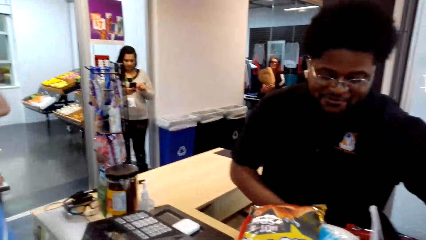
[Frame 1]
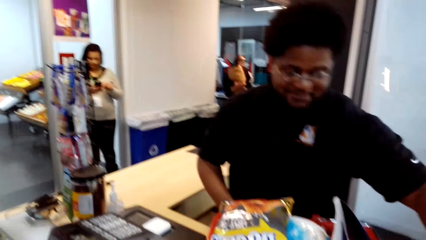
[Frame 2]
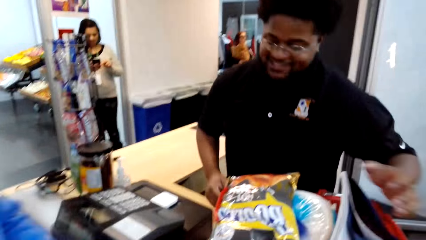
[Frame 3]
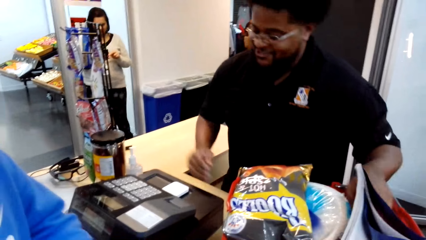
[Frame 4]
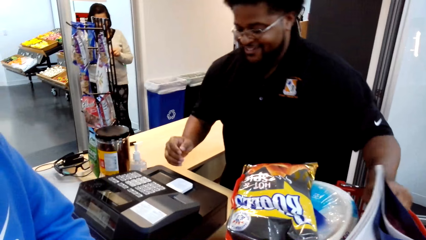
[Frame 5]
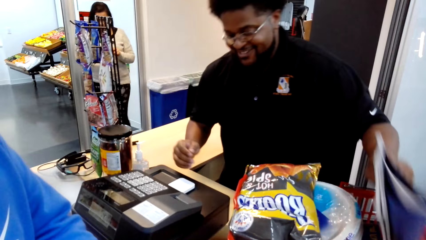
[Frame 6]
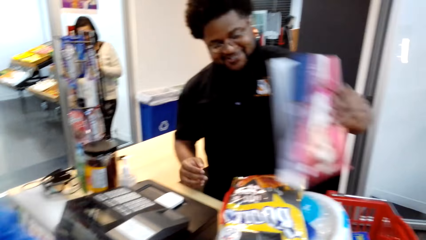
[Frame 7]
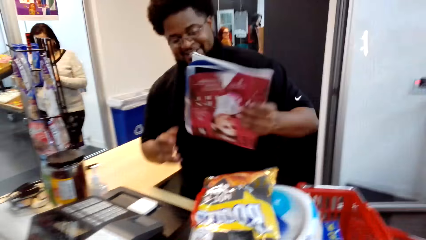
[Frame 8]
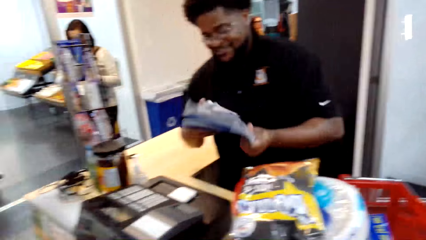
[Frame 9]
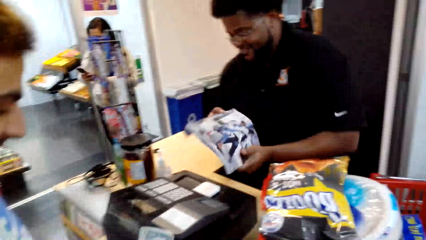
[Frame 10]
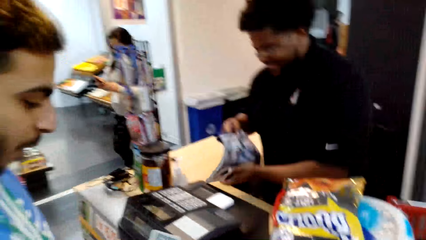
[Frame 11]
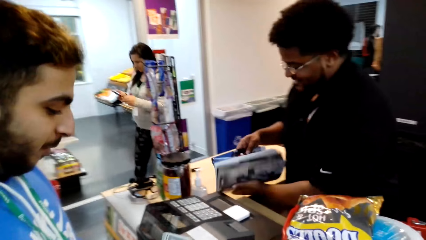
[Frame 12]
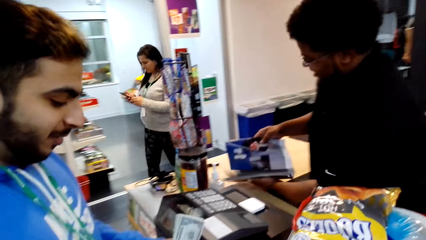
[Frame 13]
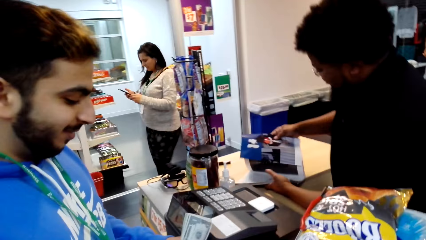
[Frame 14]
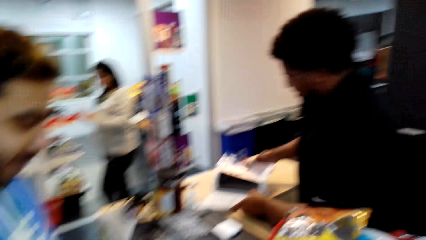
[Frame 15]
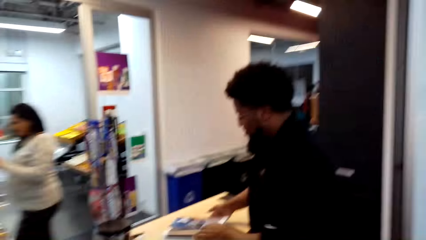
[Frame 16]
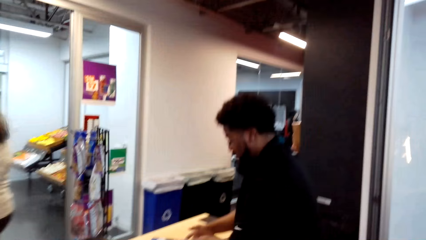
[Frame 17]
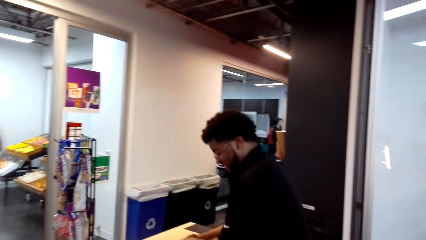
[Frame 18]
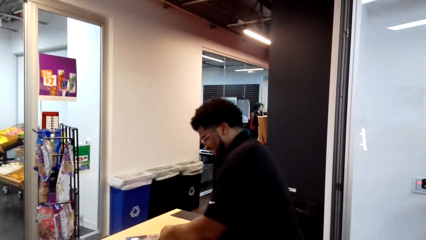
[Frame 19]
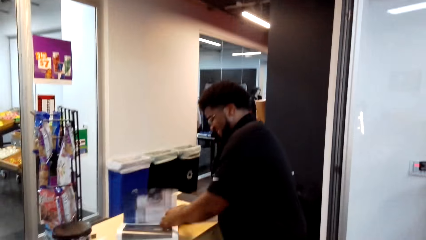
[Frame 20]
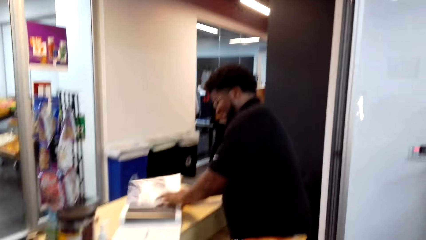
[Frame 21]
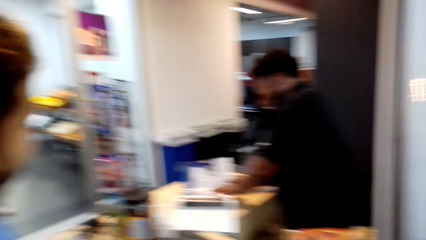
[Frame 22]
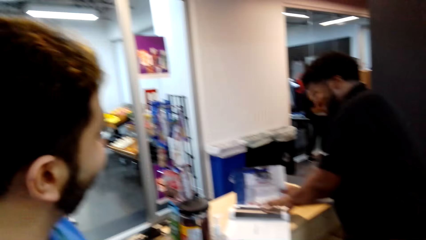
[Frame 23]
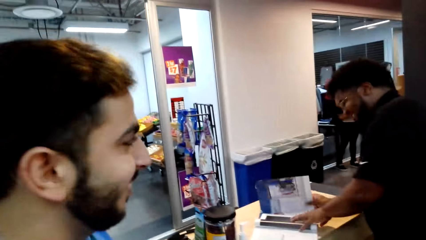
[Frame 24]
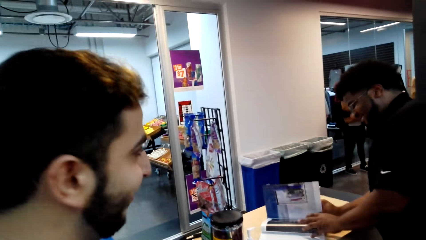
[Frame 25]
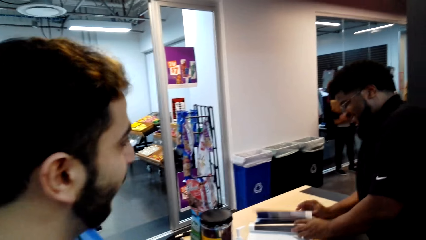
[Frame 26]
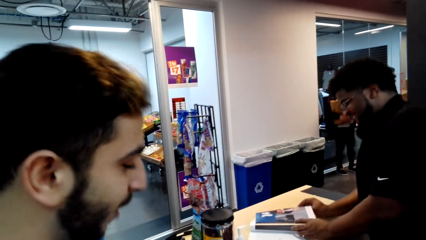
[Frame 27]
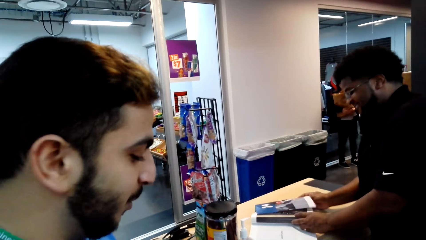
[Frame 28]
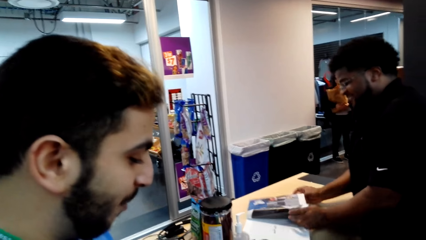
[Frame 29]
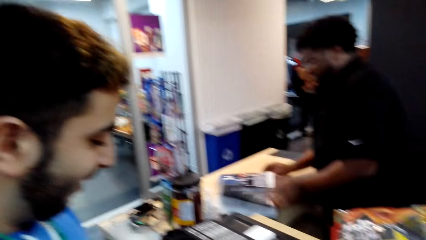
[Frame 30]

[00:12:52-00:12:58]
A man dialogues with a cashier. The cashier takes a novel from a tray. The camera wearer looks around.

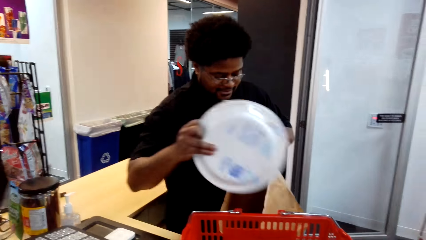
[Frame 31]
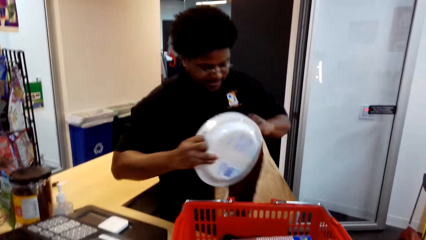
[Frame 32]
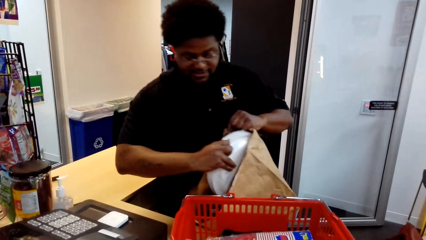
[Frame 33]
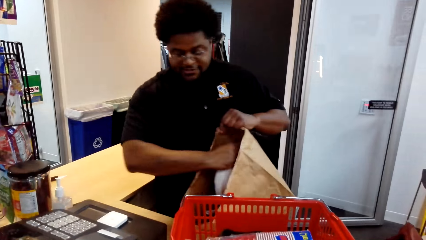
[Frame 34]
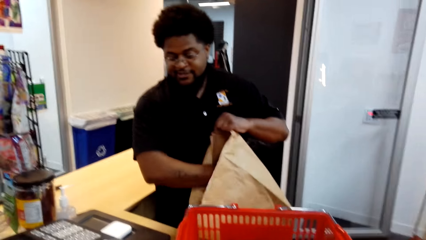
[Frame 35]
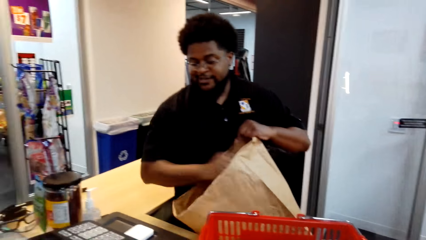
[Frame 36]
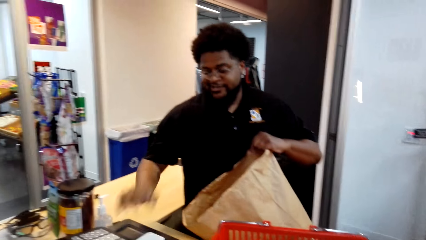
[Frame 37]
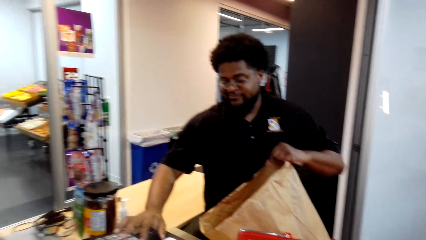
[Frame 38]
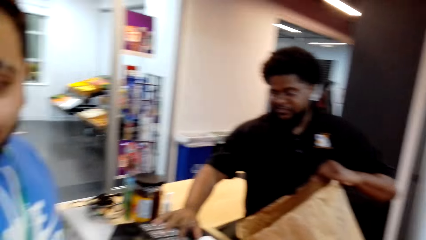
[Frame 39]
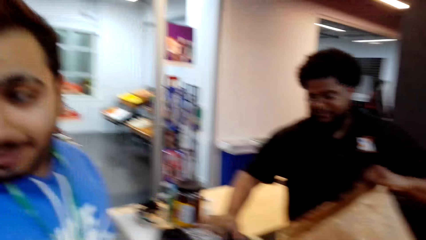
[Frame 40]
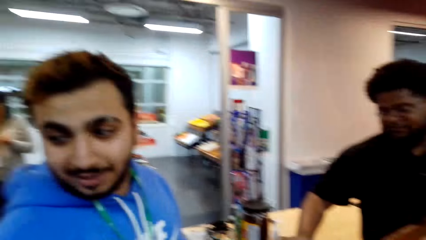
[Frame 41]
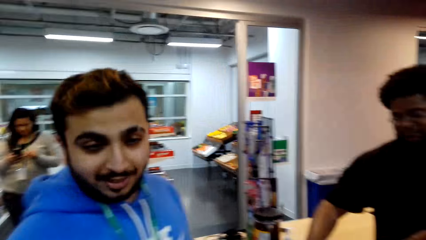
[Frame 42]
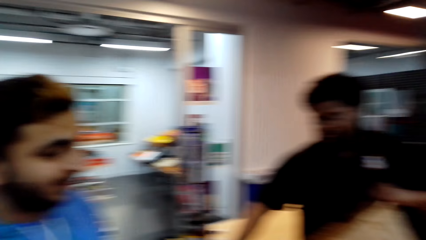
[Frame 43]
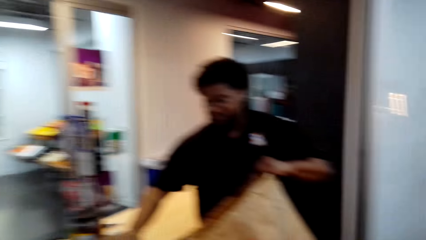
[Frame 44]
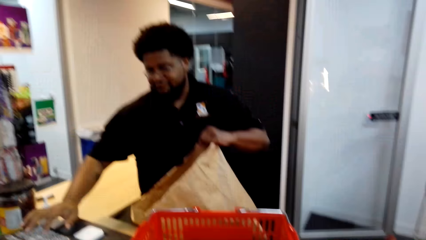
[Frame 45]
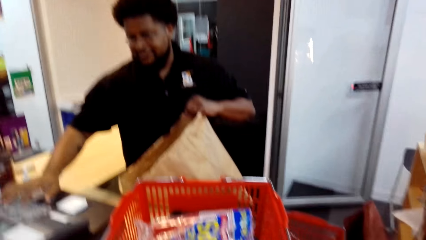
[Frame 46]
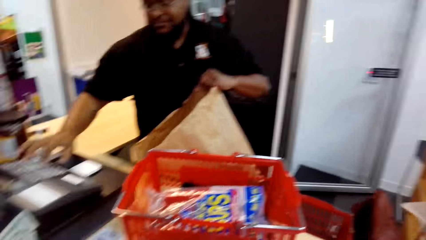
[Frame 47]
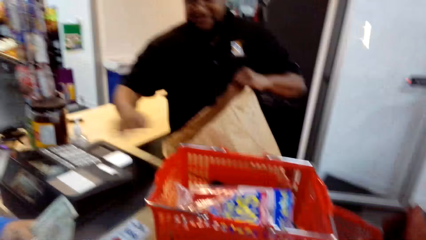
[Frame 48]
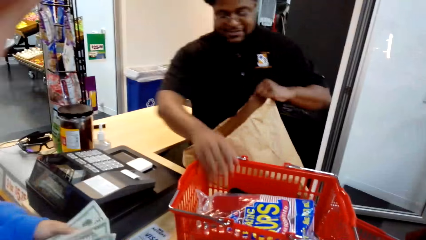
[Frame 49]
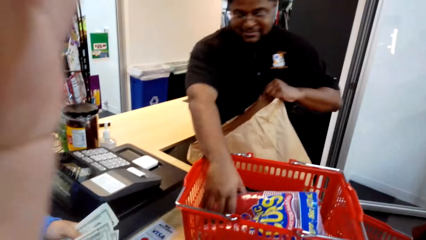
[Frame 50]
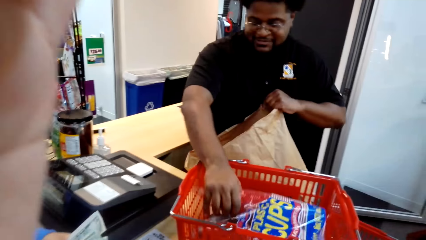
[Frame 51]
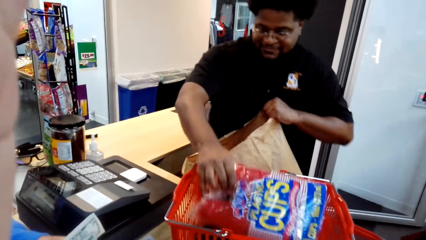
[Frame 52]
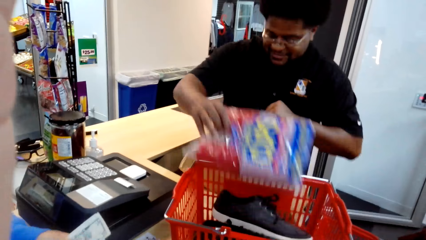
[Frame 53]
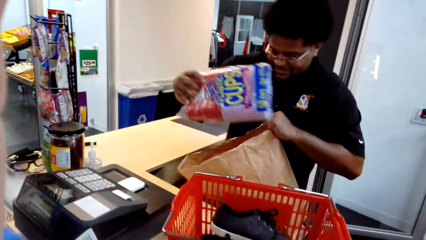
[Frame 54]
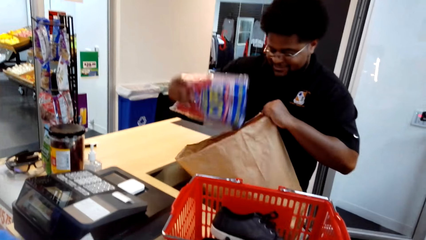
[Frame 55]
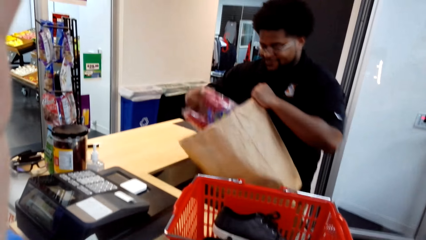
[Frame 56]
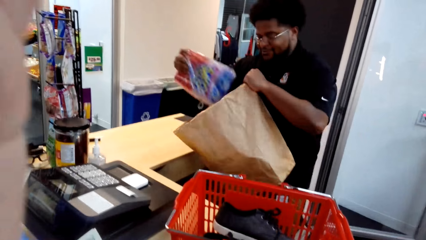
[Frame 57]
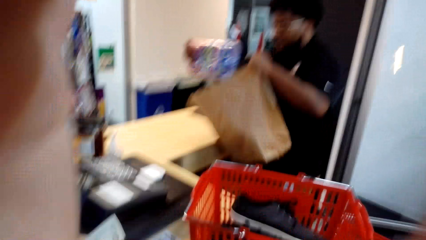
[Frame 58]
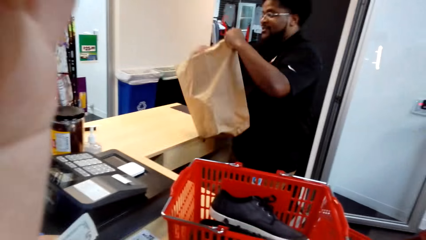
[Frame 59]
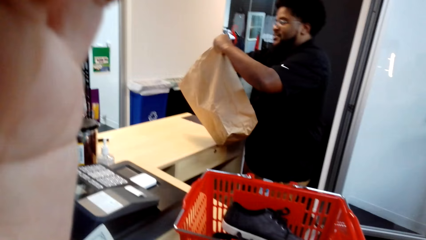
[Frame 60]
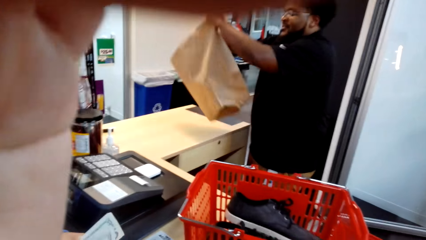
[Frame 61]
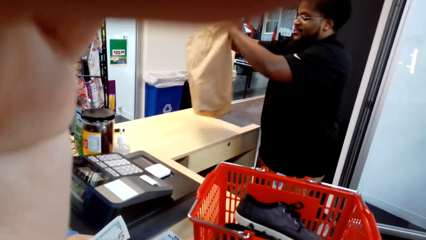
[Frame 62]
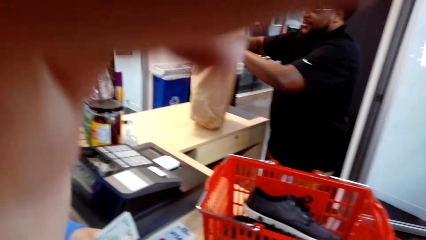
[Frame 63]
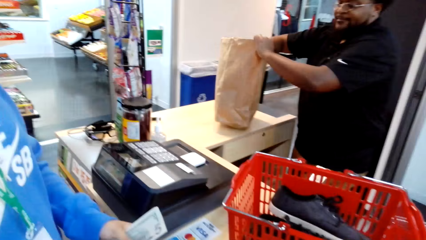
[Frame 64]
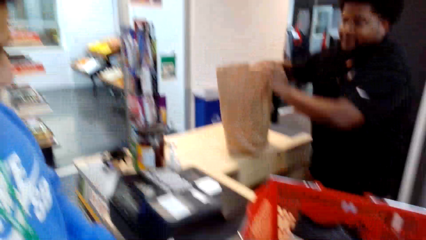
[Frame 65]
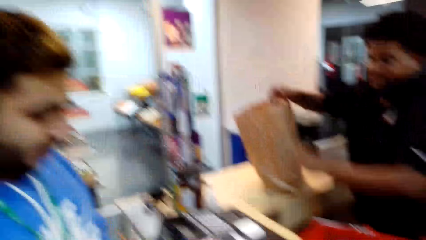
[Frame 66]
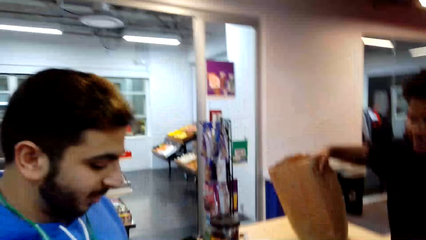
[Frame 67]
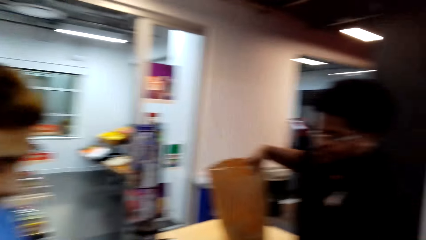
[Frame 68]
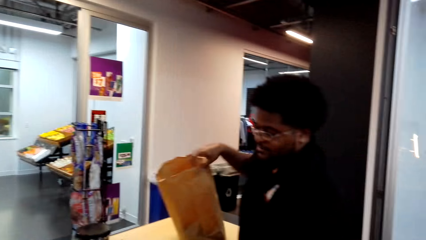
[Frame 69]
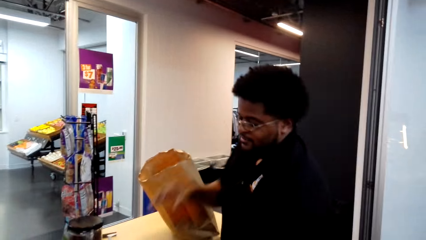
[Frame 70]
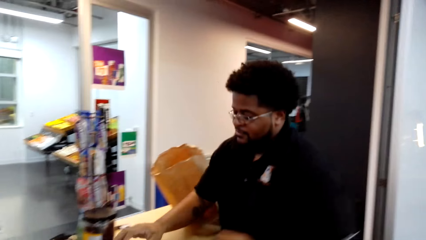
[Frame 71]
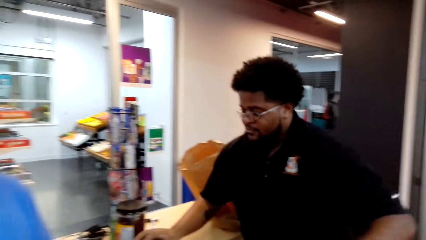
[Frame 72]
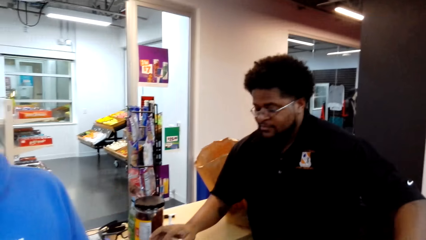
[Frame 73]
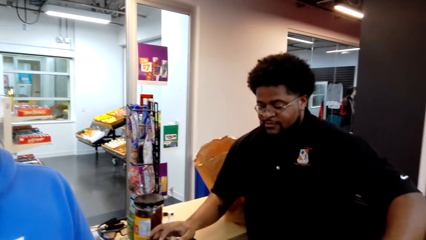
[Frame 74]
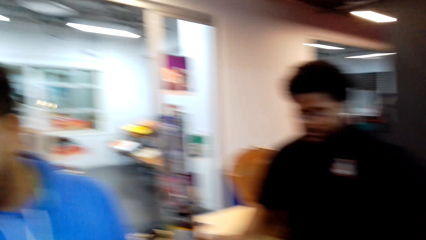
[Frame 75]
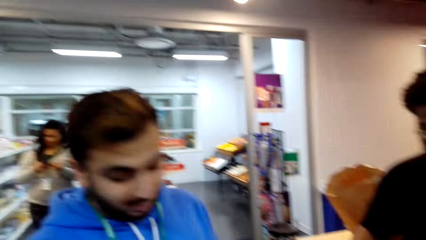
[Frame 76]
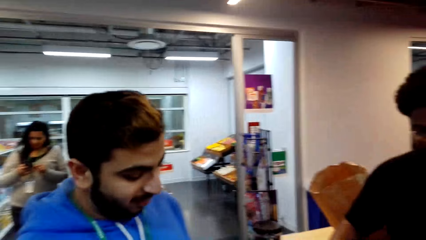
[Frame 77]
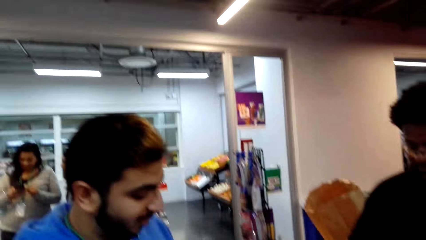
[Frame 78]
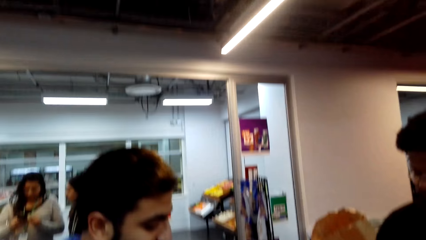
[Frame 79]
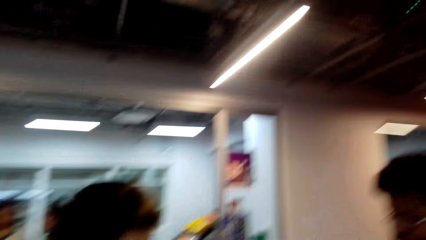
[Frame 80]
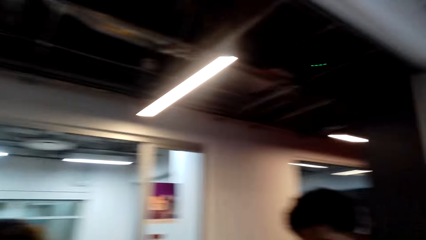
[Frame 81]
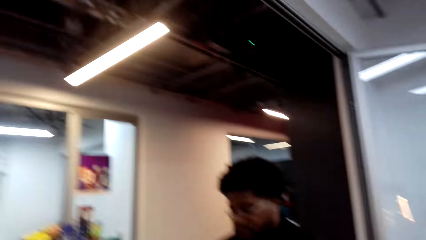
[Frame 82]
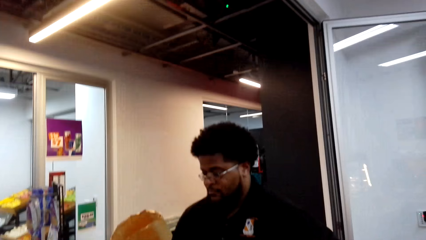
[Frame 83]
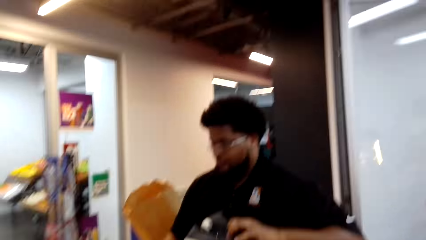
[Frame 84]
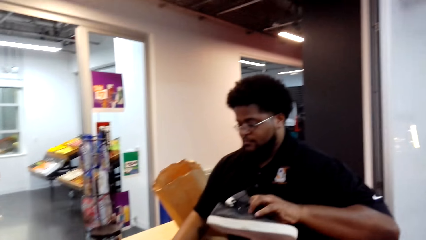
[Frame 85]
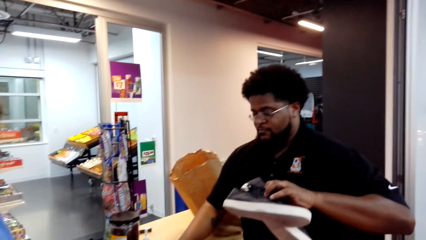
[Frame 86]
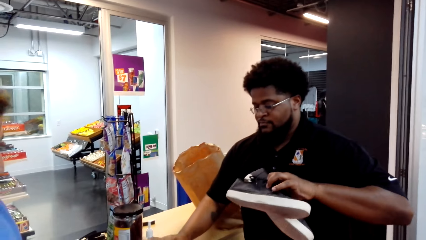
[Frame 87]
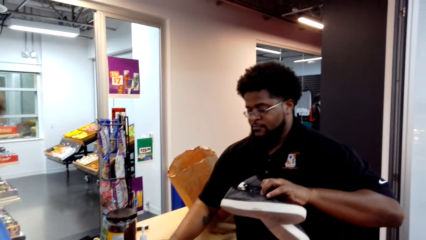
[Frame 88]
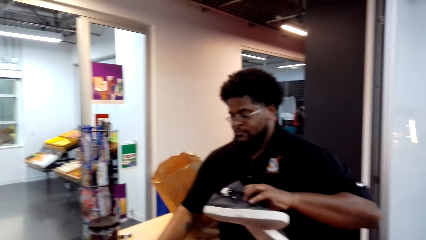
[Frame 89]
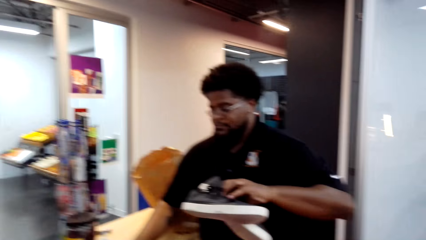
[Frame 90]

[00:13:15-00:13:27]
A cashier puts a plate in a shopping bag or paper. The camera wearer holds the camera. The cashier puts the cups in the paper. The camera wearer looks around. The cashier operates the machine.
